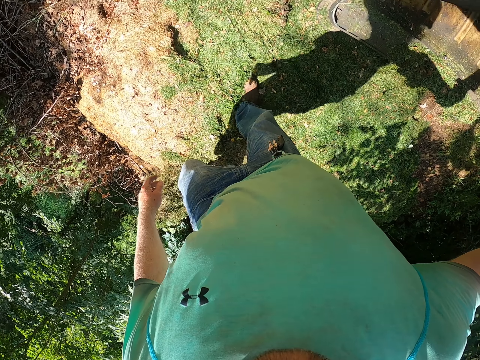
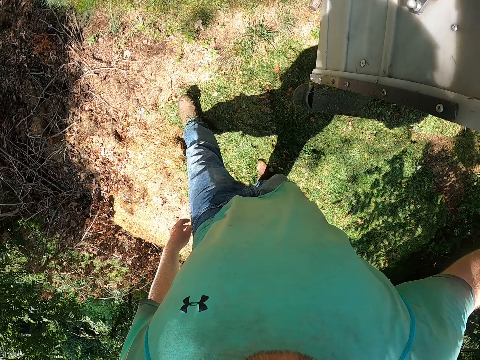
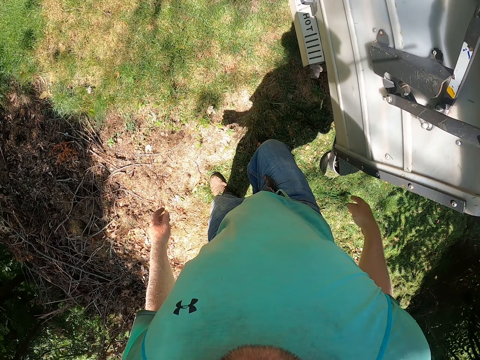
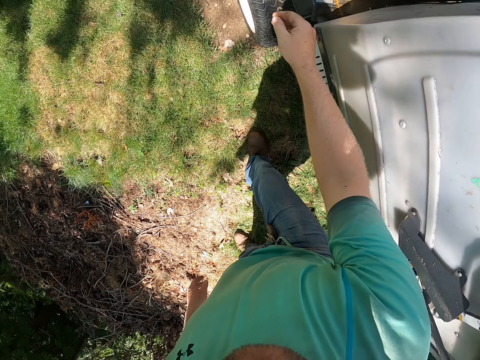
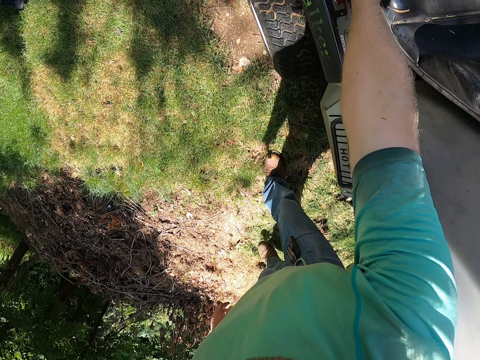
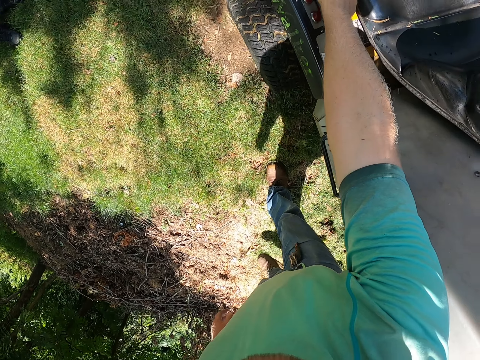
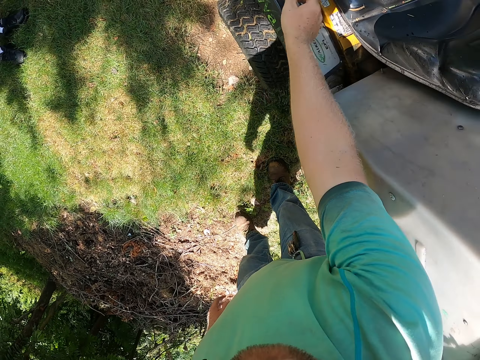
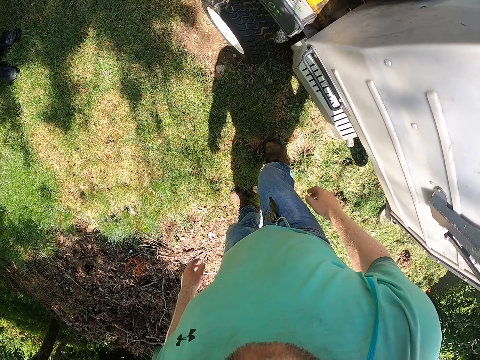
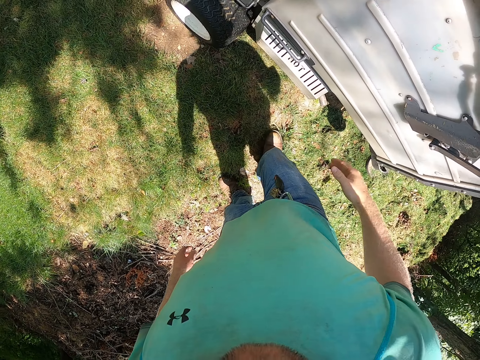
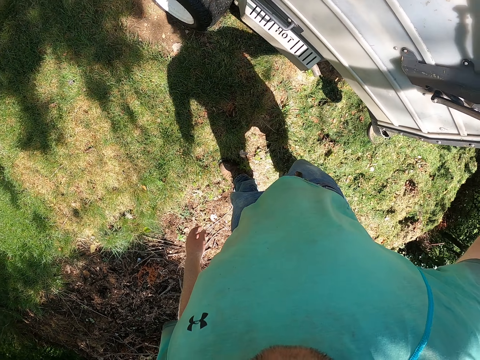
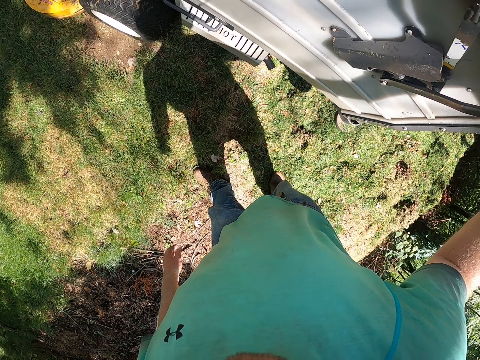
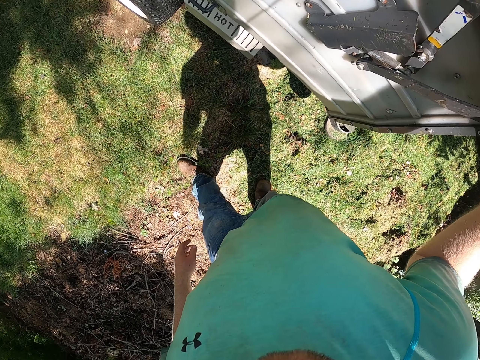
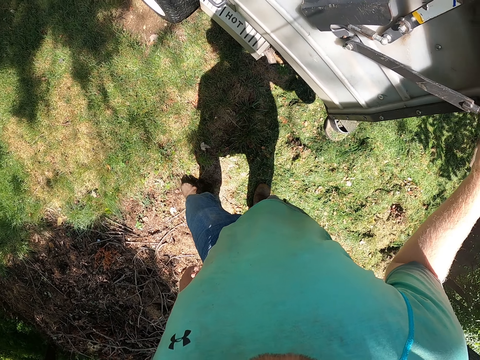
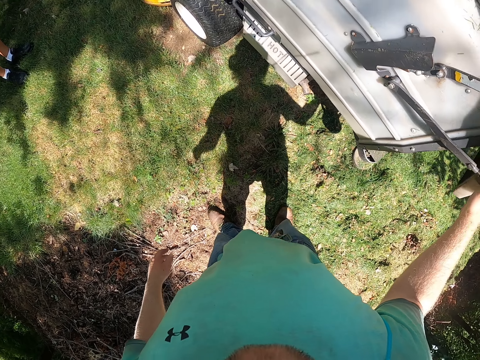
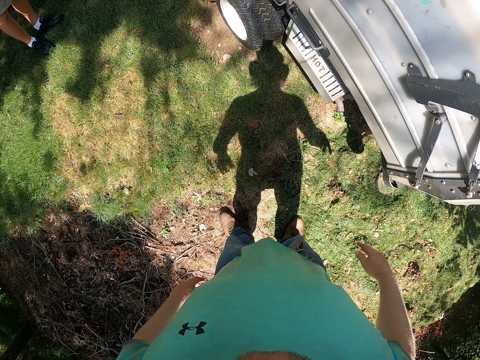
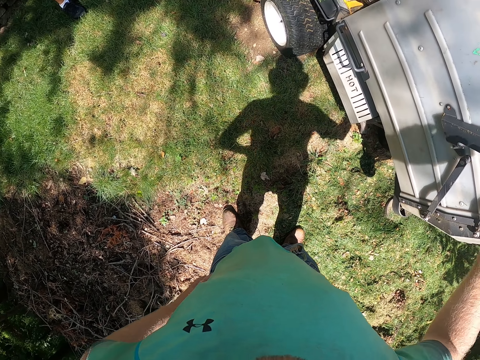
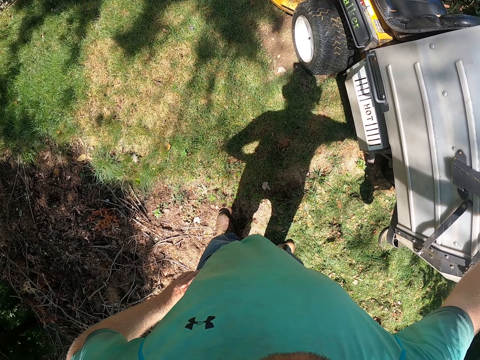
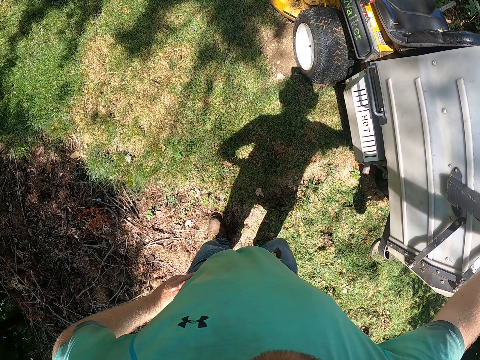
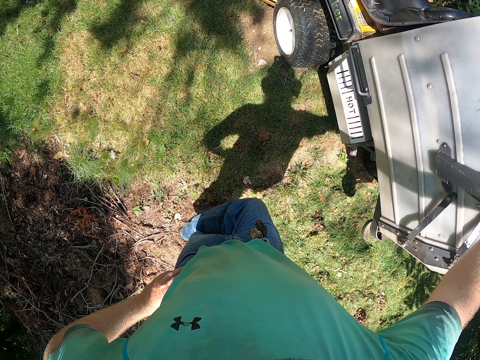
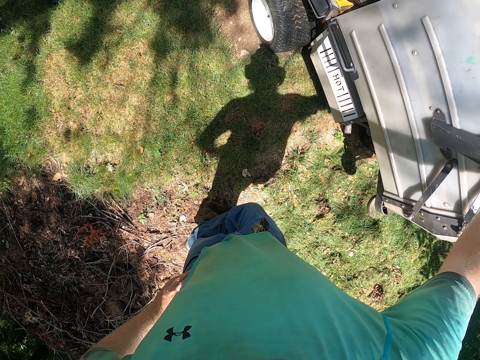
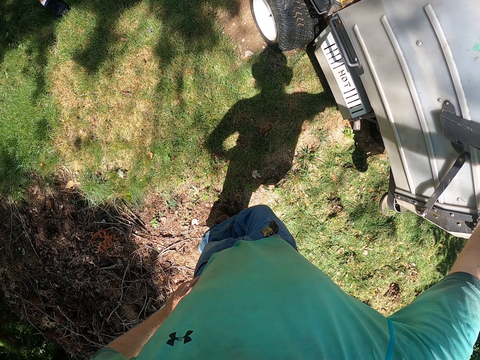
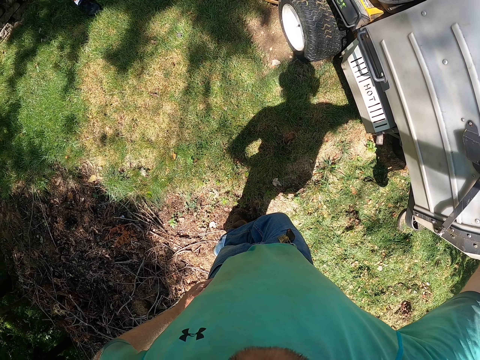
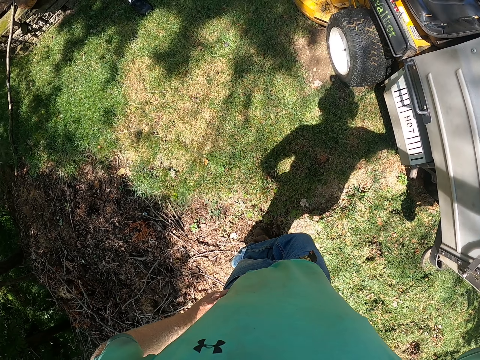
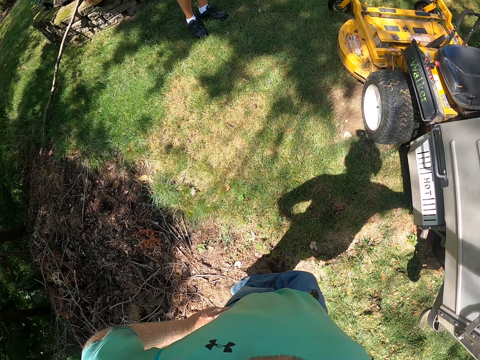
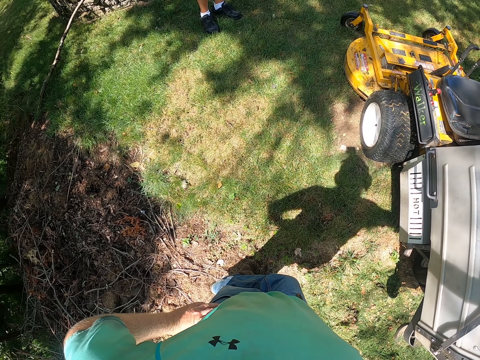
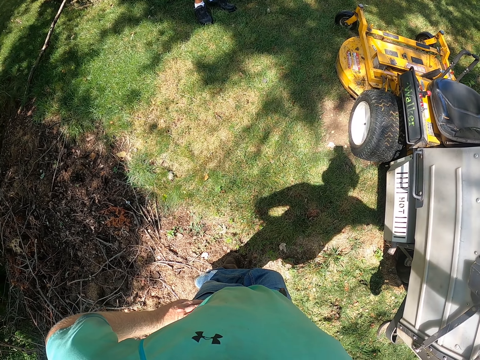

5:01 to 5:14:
The camera wearer presses a button on the lawn mower with his right hand. He places his right hand on the trunk of the lawn mower. He closes the trunk of the lawn mower with his right hand. He places his right hand on the trunk of the lawn mower. He leans on the lawn mower.

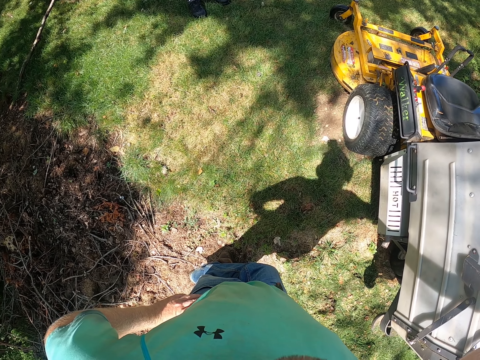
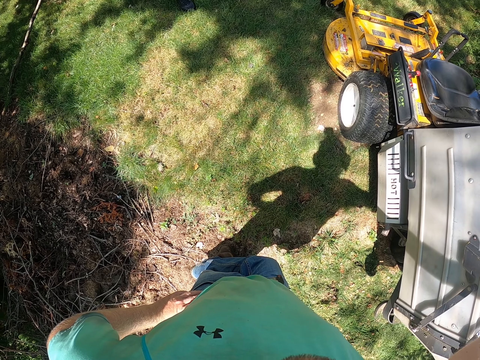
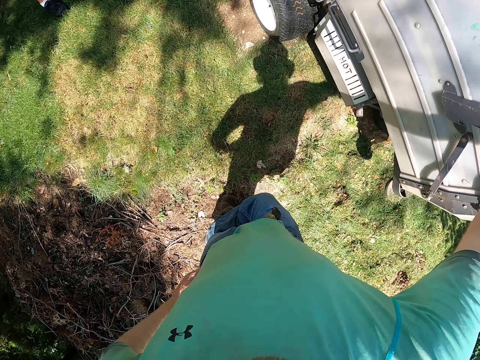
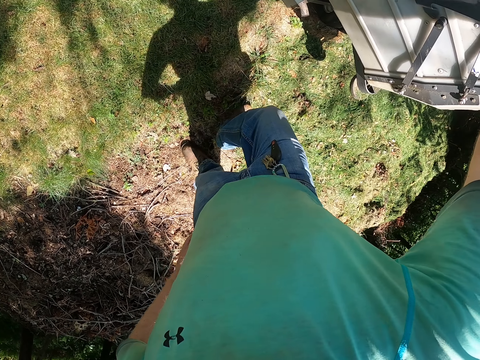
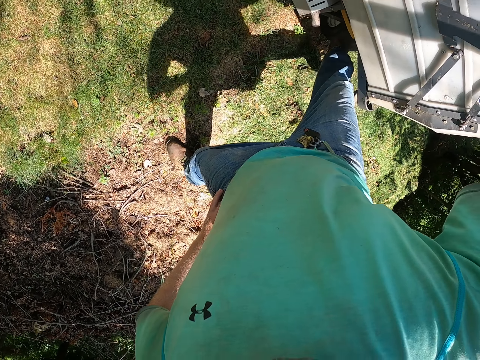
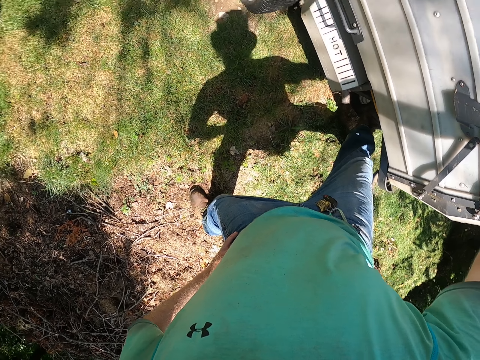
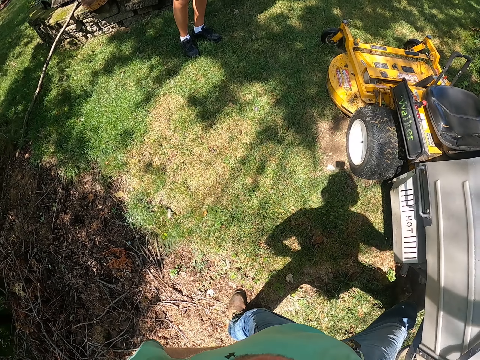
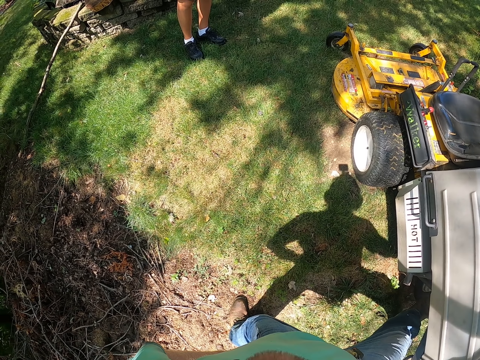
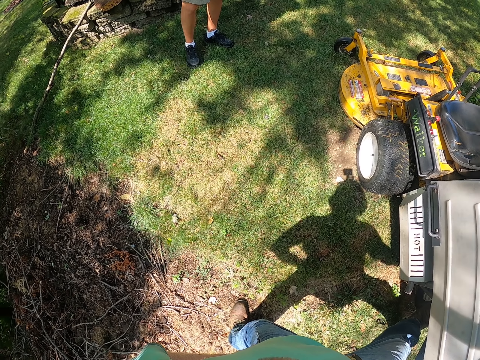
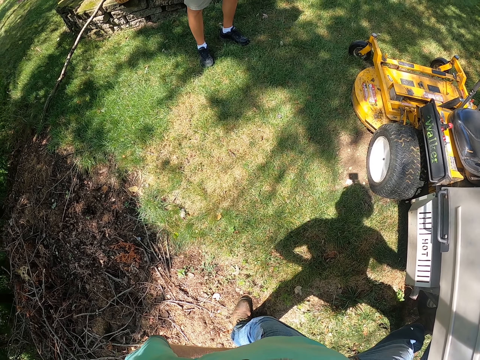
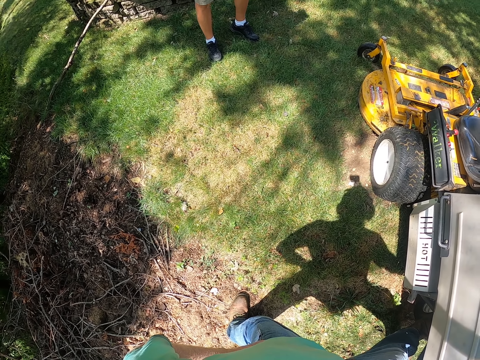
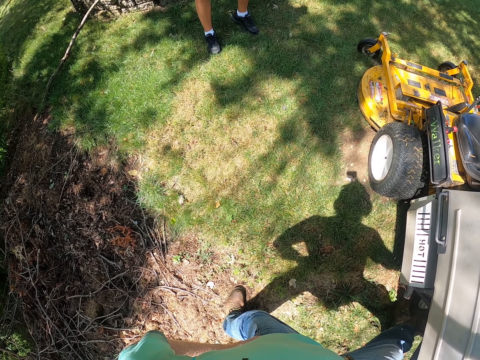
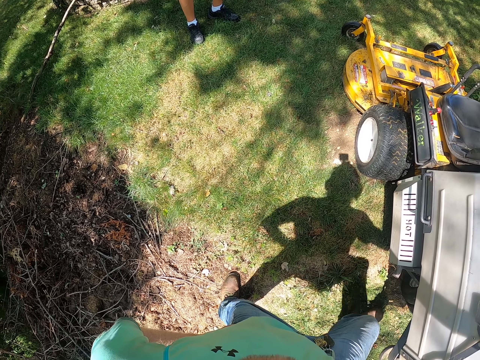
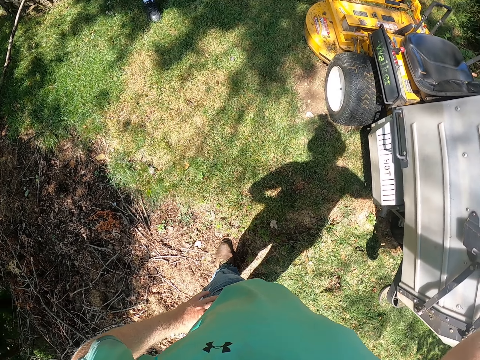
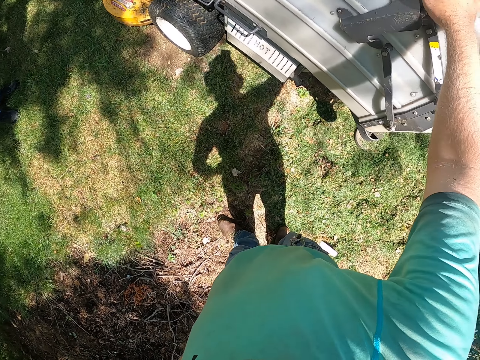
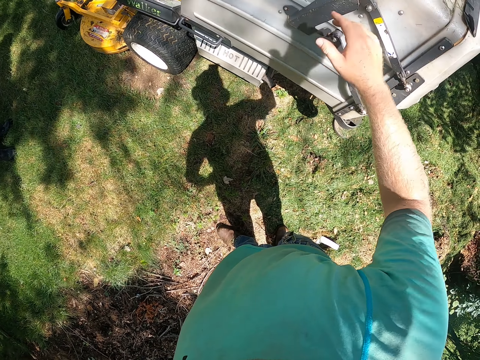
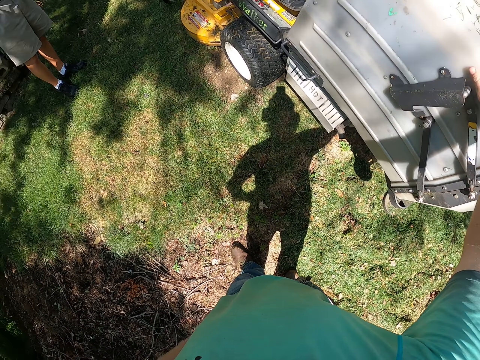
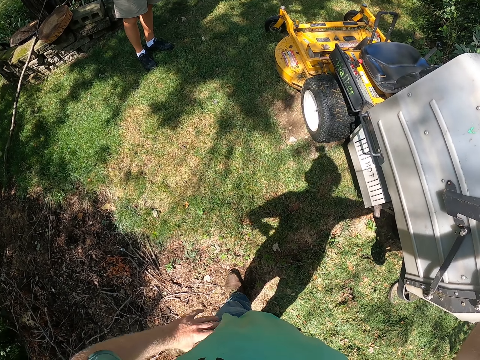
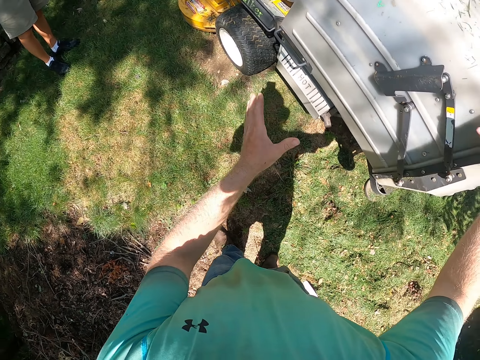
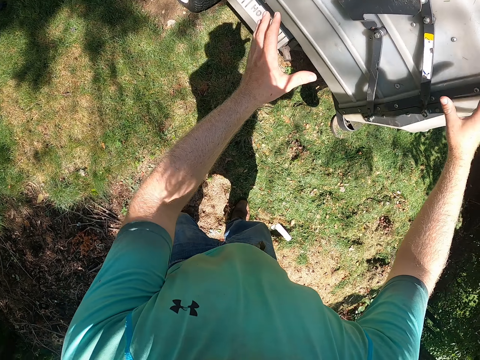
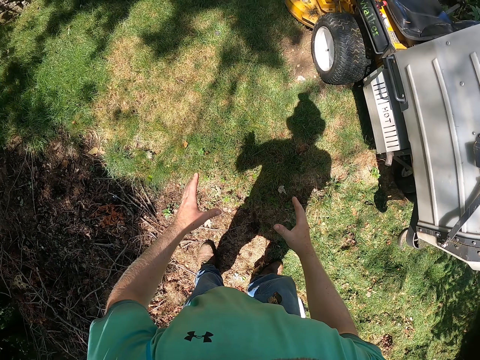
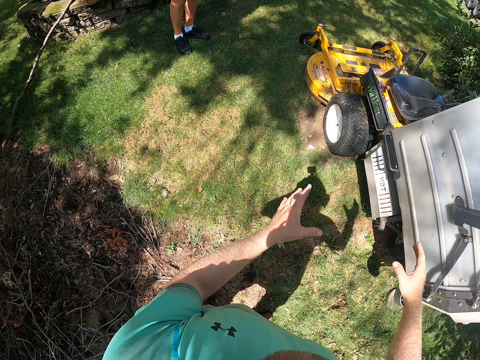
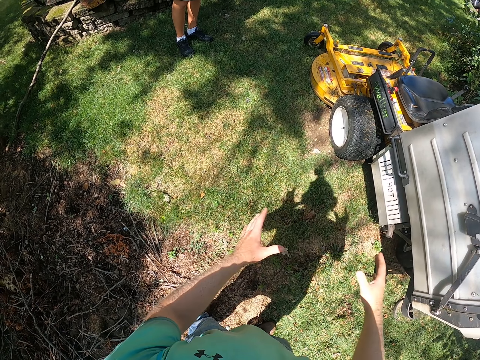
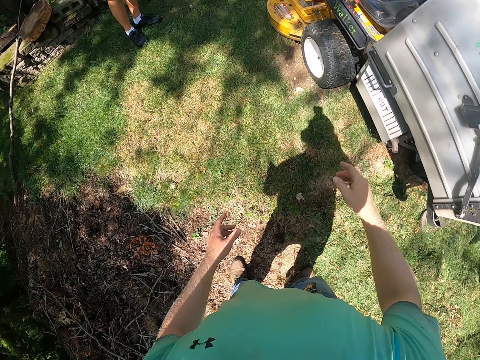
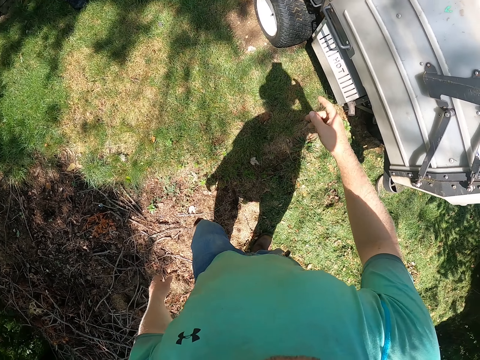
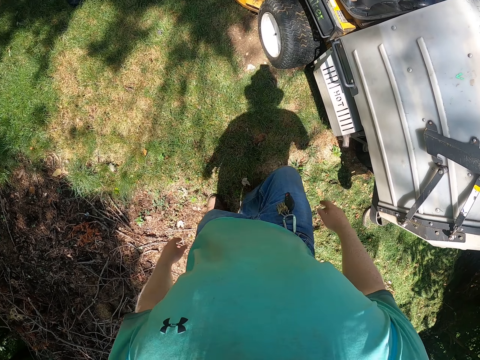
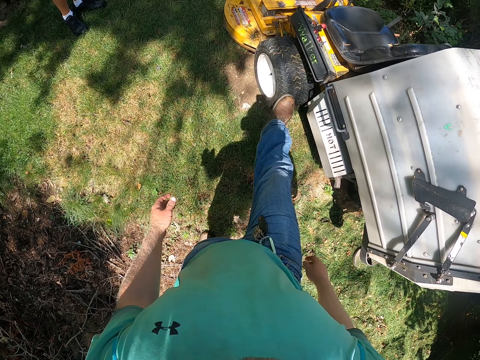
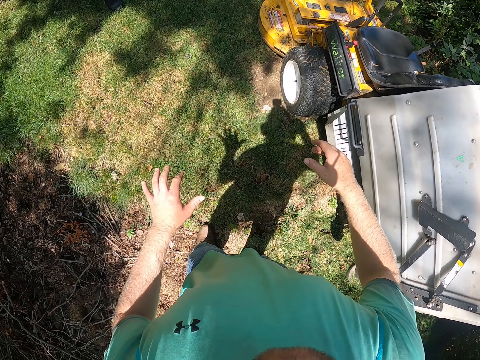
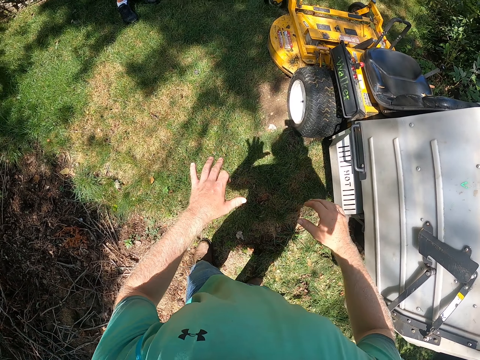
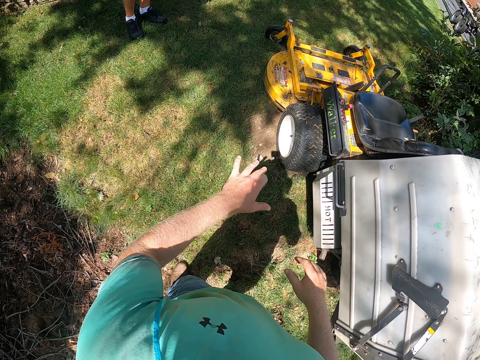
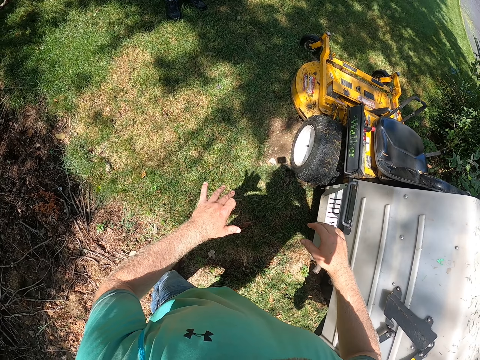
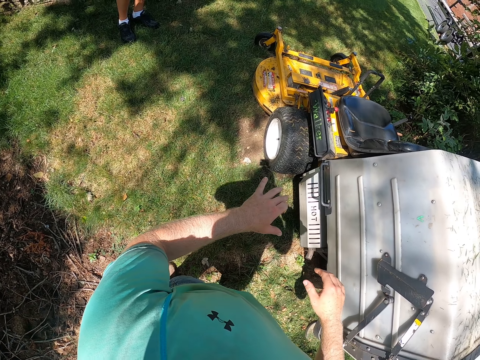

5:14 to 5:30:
The camera wearer steps under the lawn mower. He interacts with a man. He talks with the man. He places his right leg on the tyre of the lawn mower.
